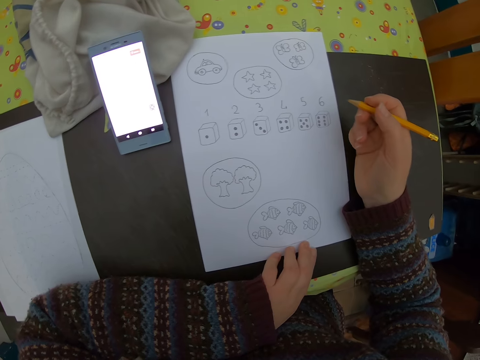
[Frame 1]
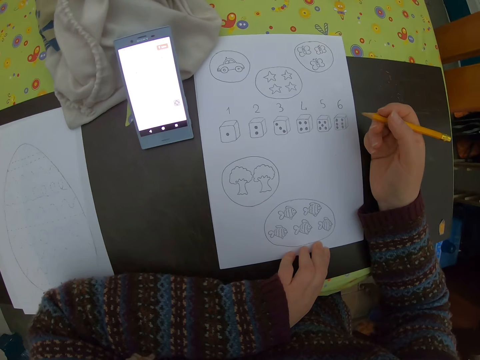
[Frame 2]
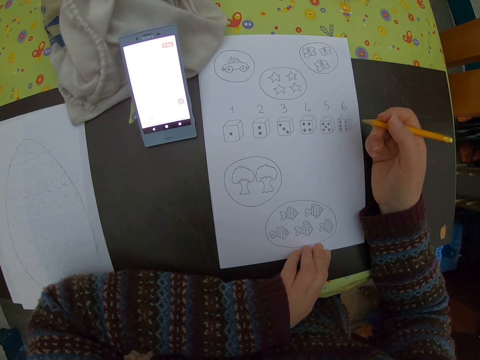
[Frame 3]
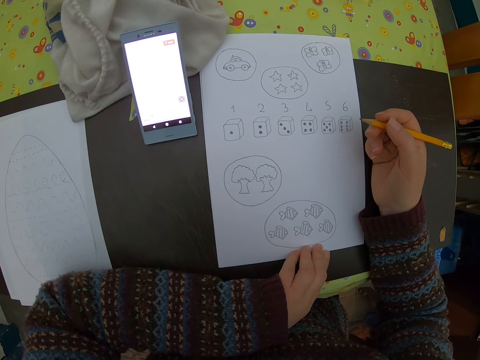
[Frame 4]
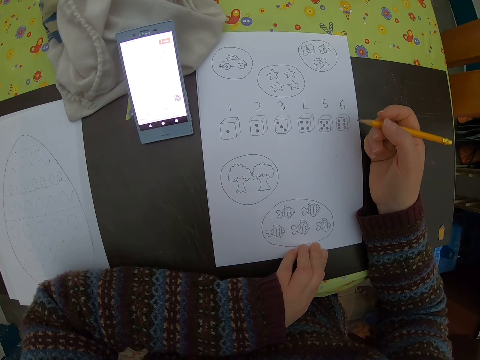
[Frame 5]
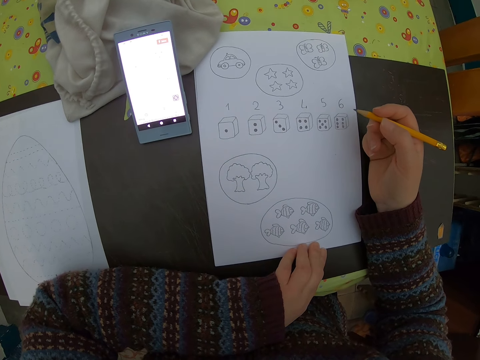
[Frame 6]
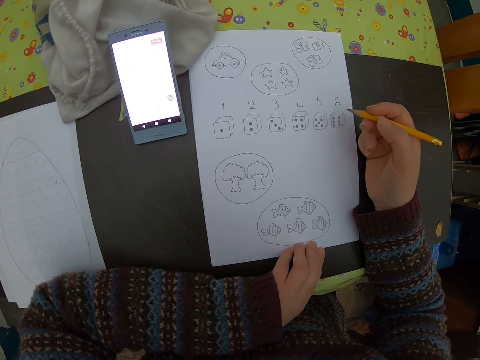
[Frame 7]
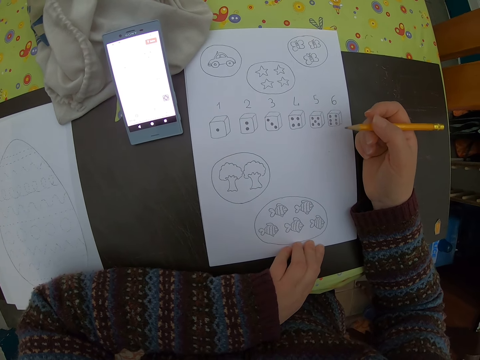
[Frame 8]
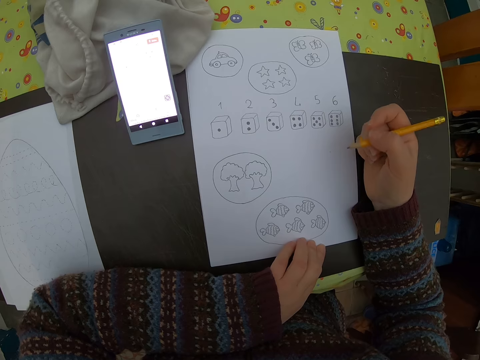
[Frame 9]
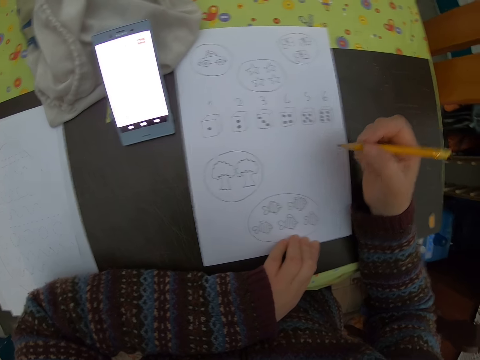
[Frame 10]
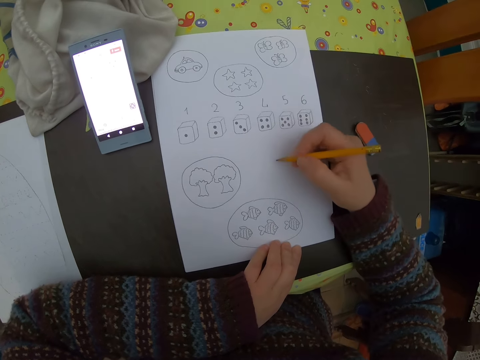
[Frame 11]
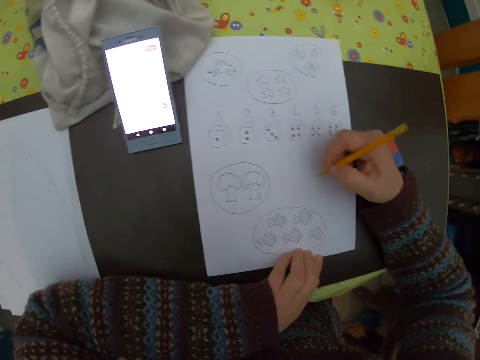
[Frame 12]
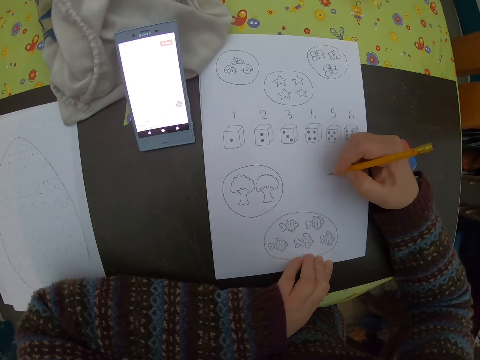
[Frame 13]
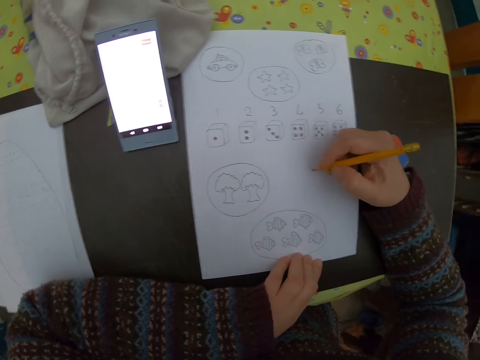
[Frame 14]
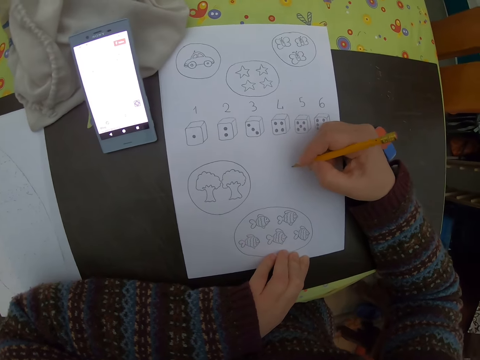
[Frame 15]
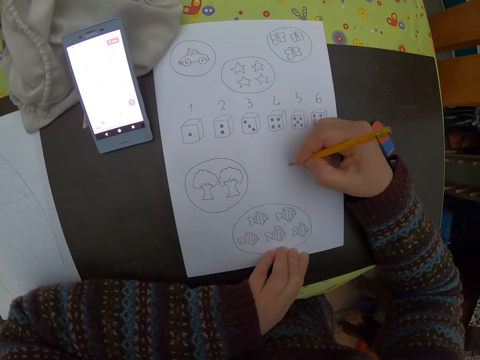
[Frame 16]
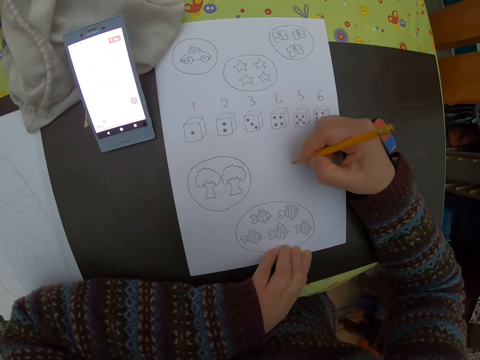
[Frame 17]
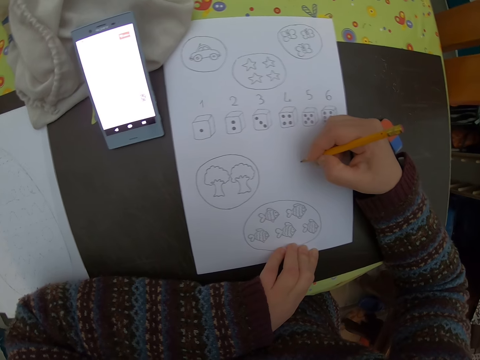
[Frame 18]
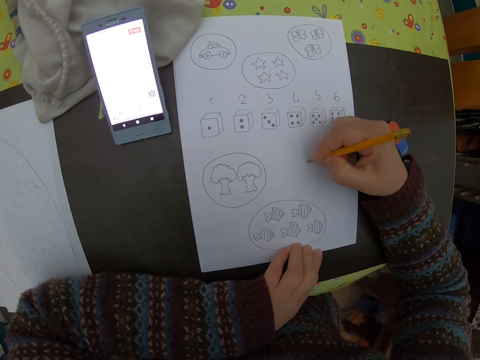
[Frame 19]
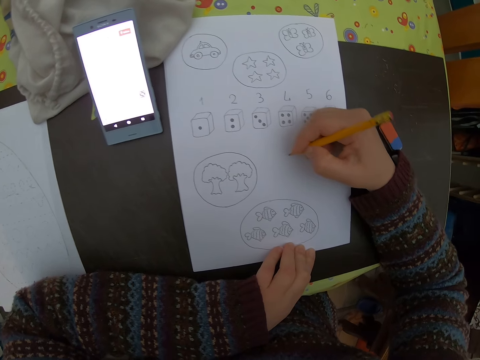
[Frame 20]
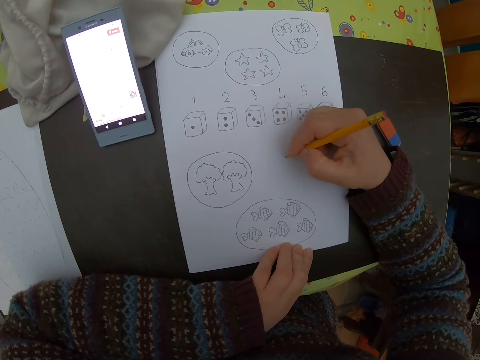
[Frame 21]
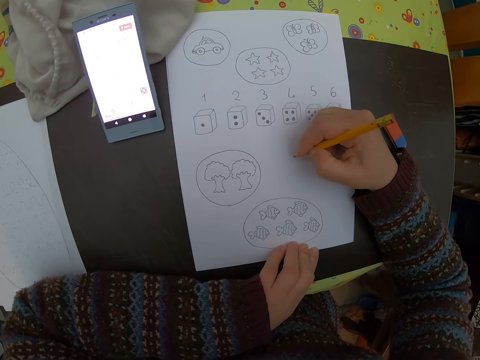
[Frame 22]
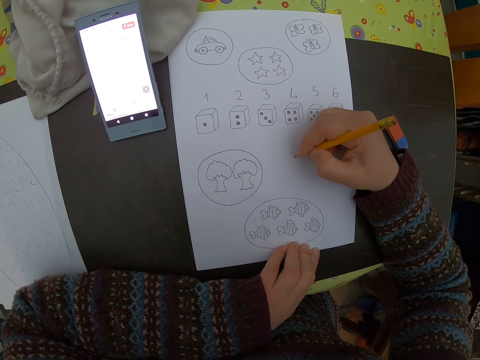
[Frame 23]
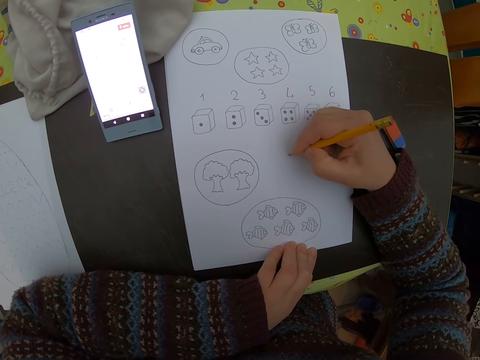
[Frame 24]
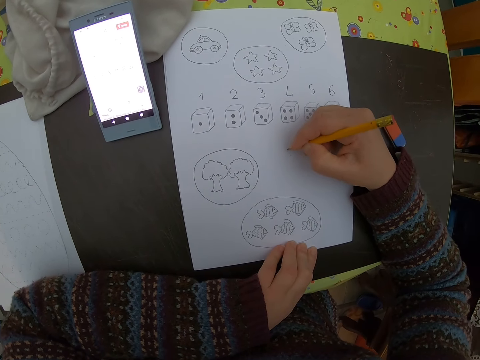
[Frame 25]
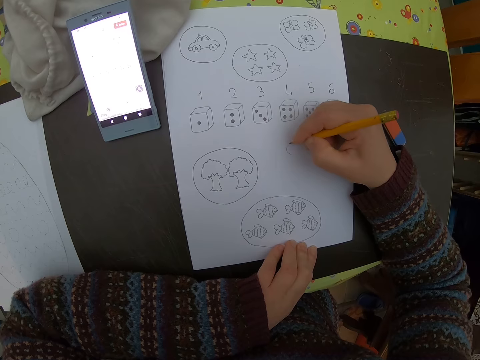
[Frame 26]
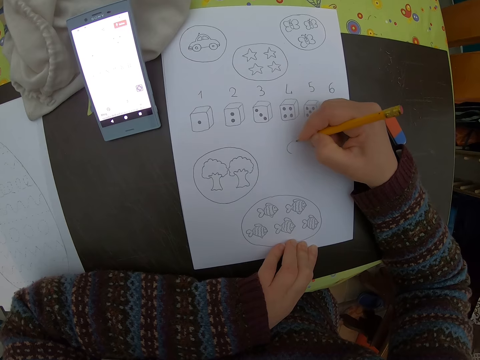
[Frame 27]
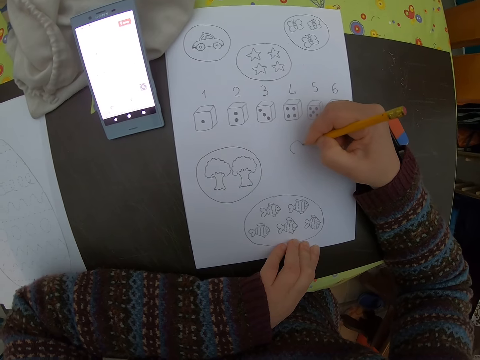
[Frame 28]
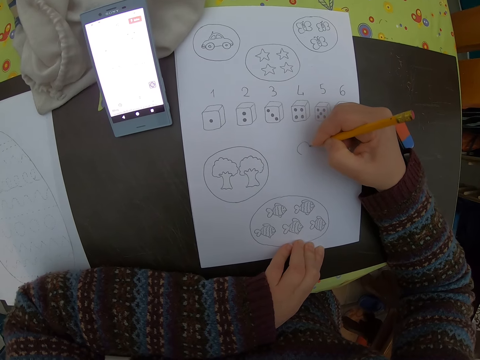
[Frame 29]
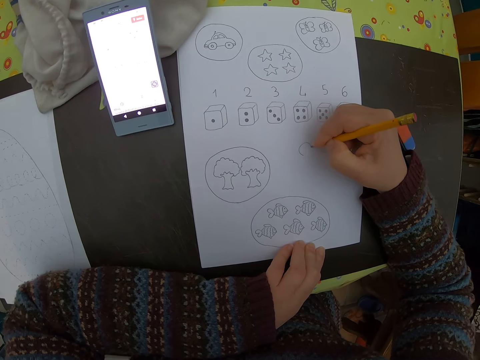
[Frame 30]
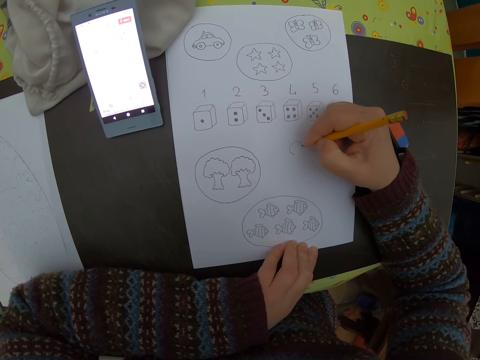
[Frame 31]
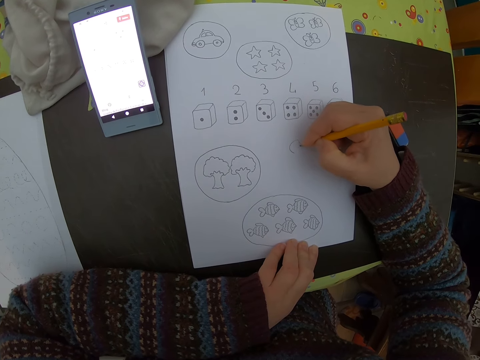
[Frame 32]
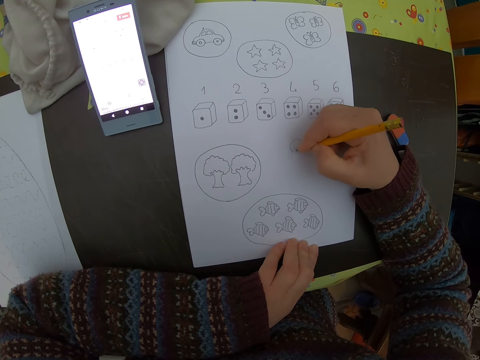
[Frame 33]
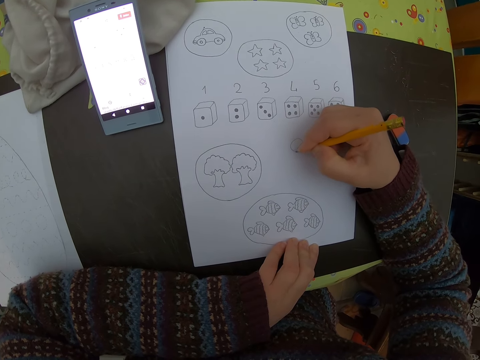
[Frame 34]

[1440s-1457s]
The camera wearer adjusts the pencil. She draws on a piece of paper. She draws acorns on the sheet of paper with the pencil in her right hand.

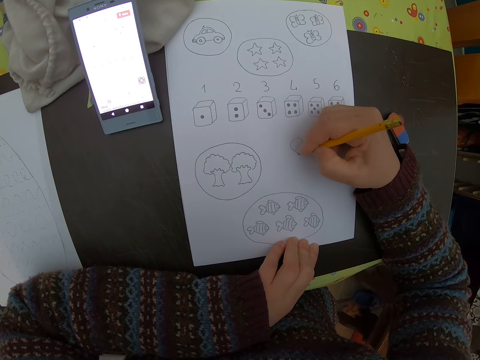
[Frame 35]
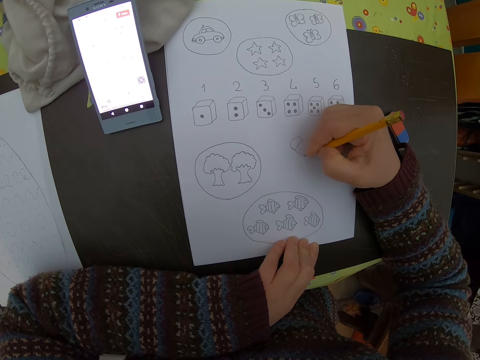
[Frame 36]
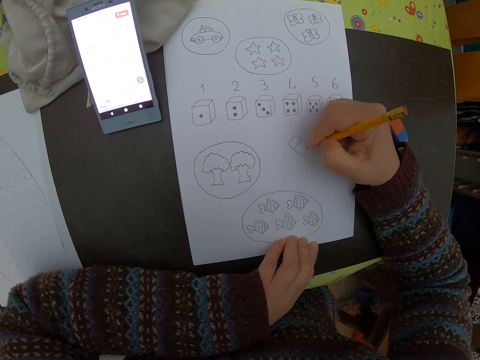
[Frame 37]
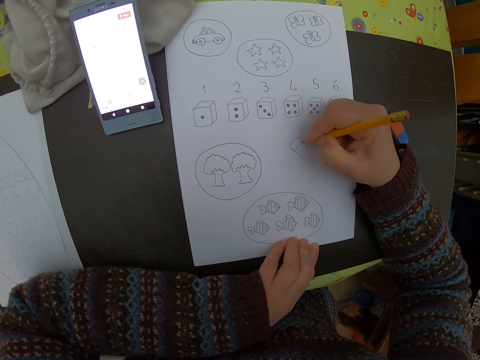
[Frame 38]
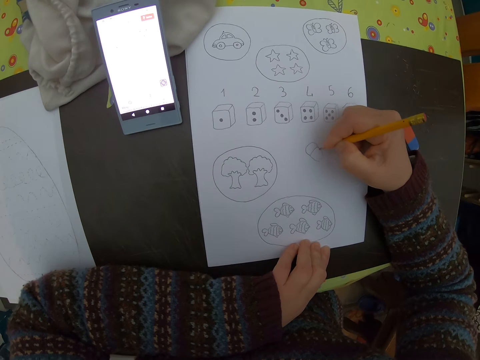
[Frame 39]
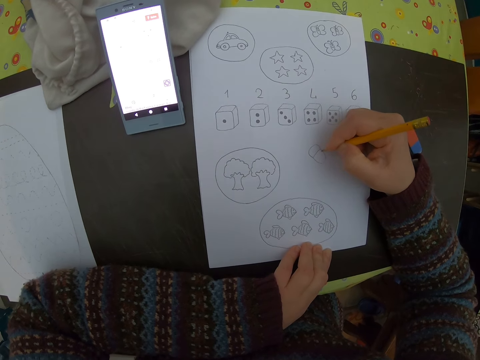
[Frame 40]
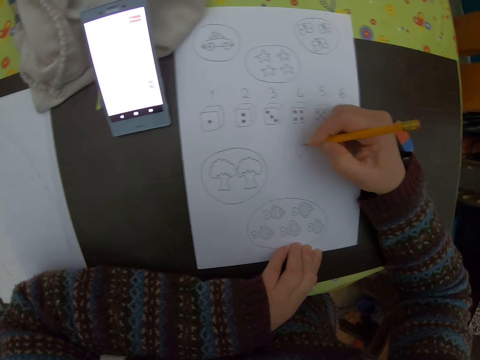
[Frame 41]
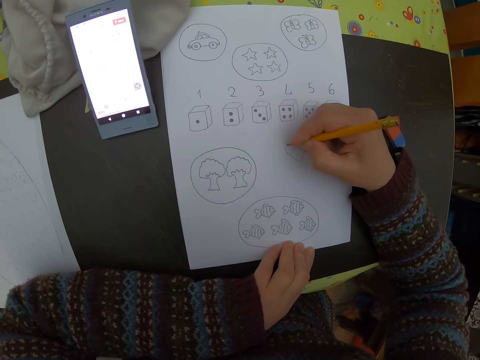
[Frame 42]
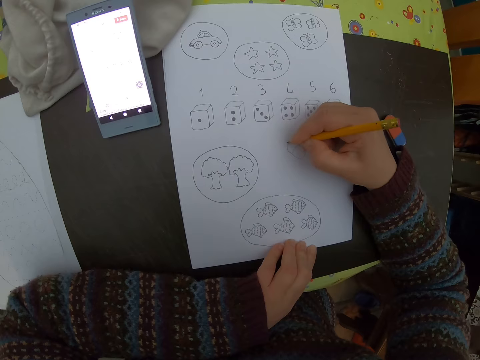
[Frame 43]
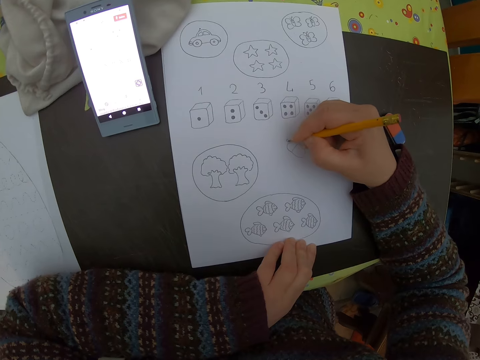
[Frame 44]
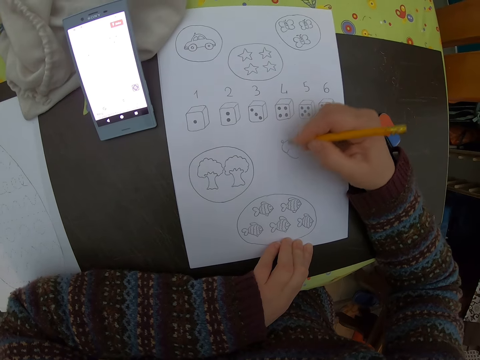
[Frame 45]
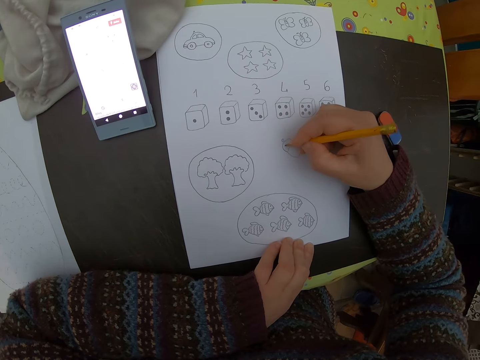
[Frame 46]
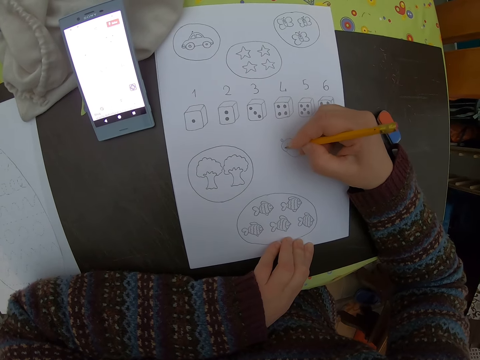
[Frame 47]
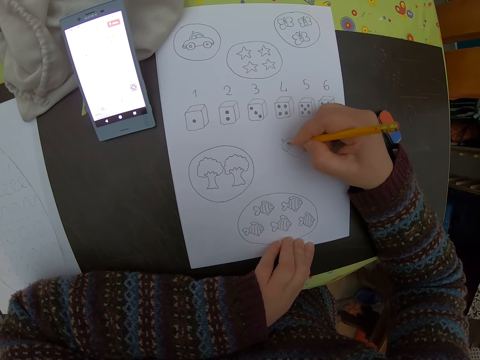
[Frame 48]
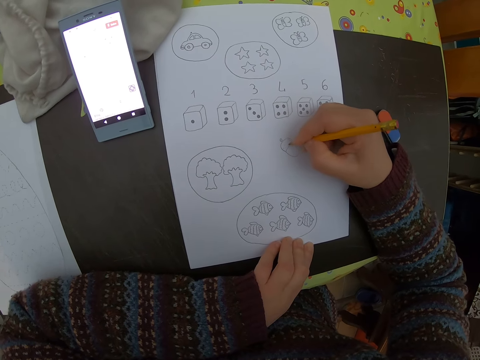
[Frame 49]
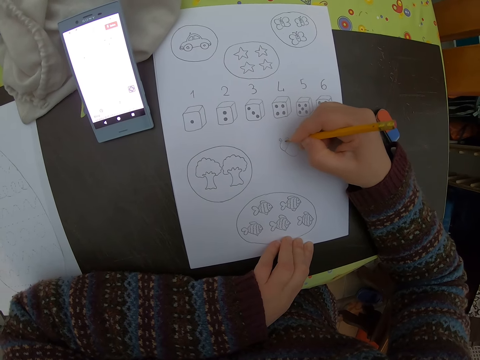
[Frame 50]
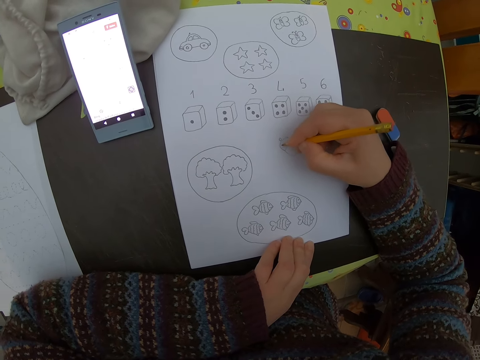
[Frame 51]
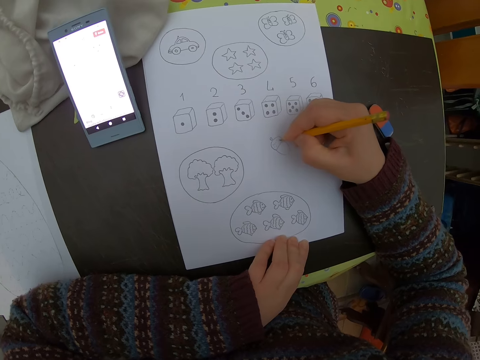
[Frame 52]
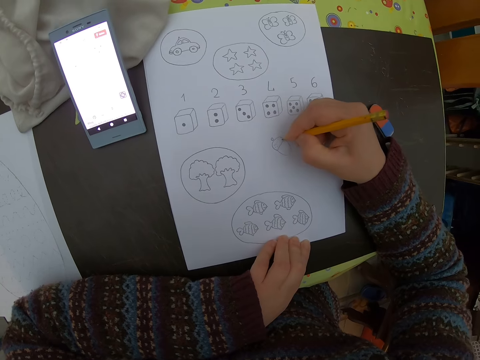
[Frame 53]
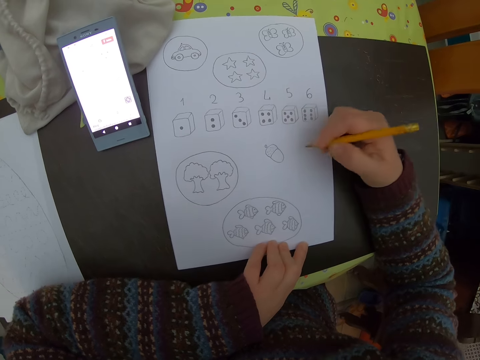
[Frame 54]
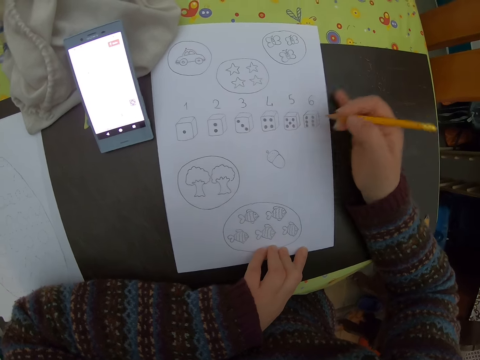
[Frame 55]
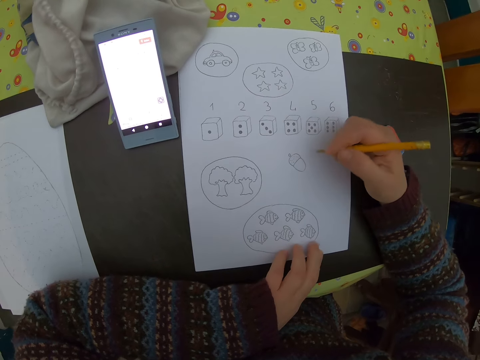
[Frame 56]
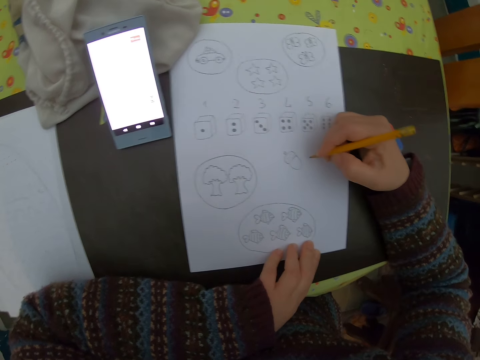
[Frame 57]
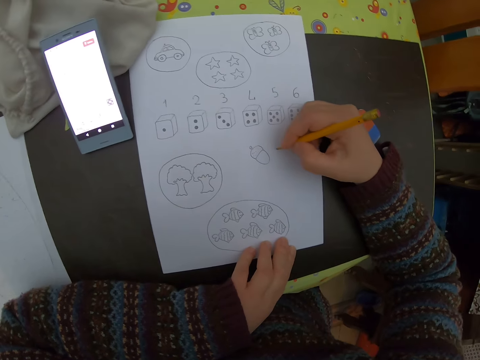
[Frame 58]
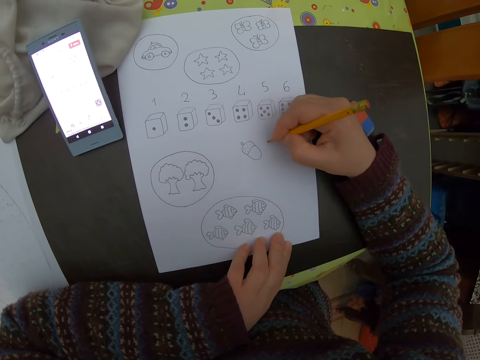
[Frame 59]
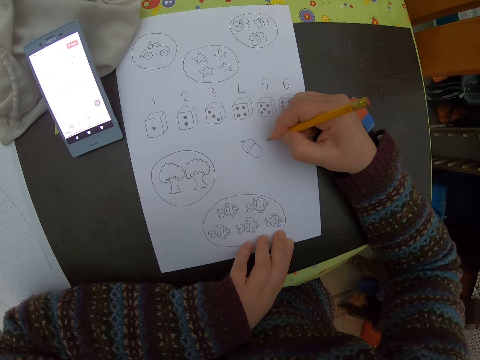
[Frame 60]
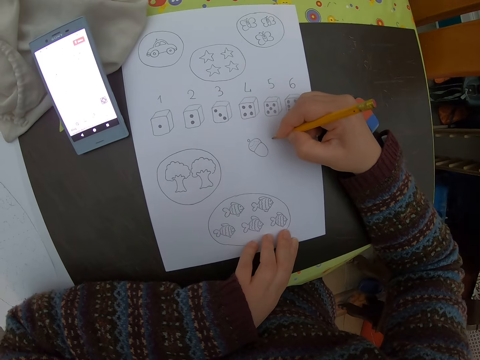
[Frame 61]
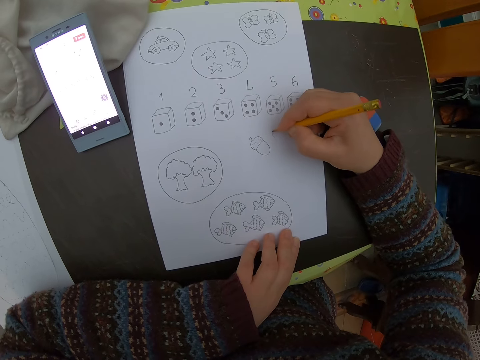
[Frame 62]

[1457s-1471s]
The camera wearer adjusts the pencil. They draw on a piece of paper.
